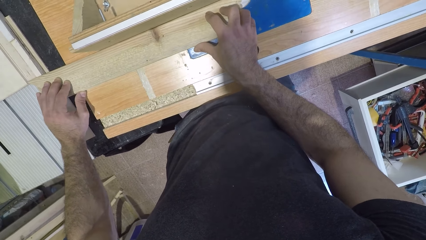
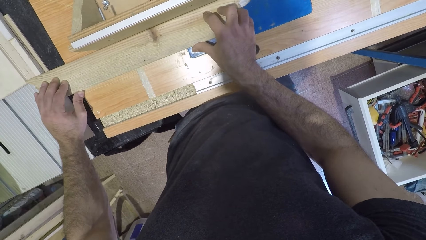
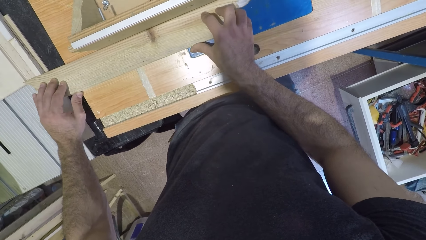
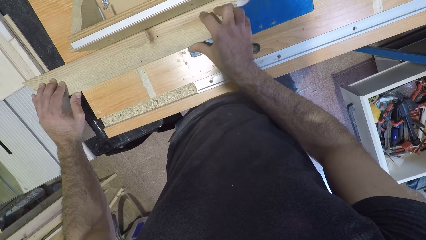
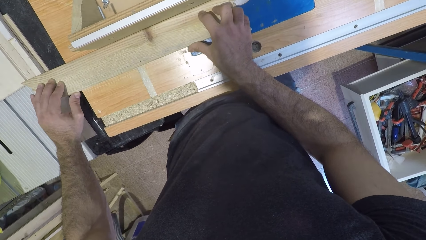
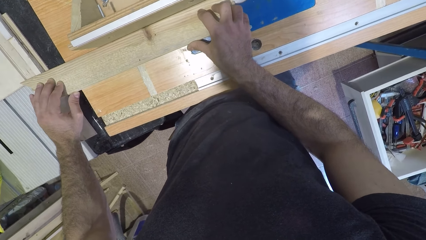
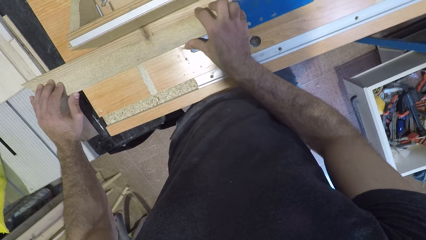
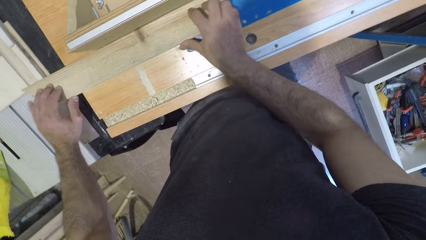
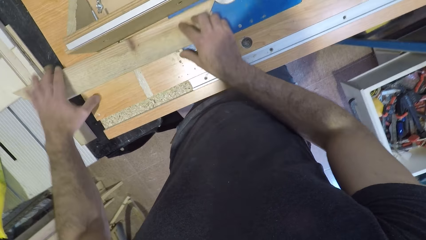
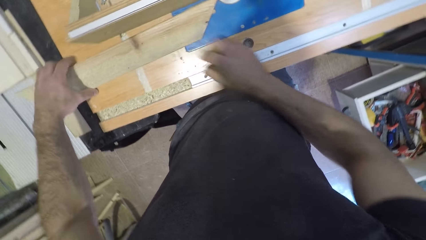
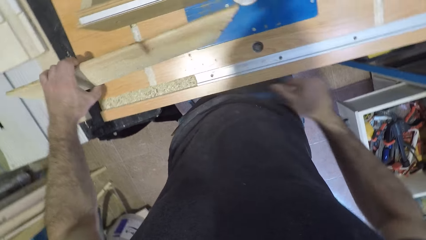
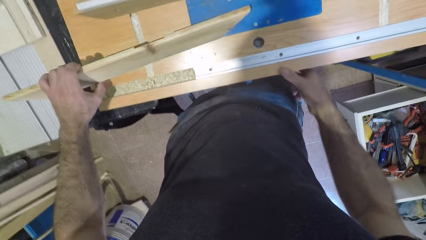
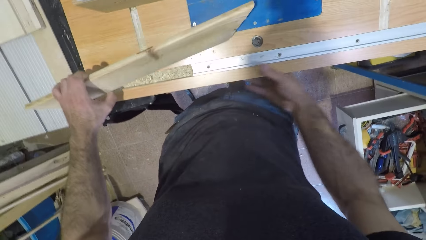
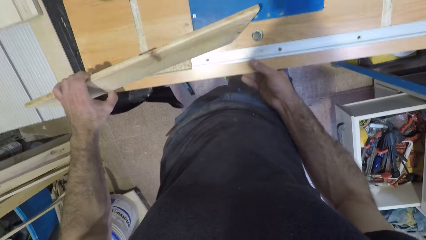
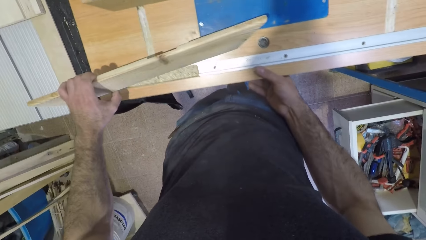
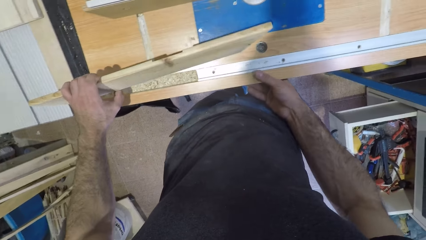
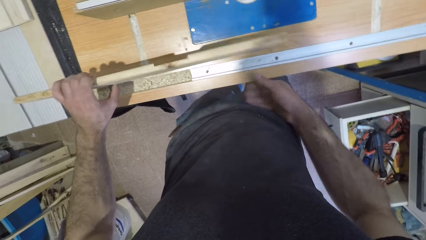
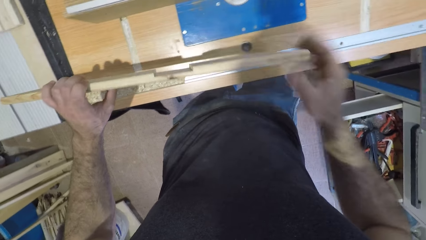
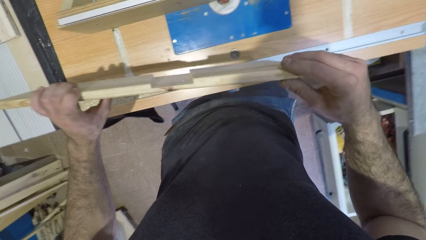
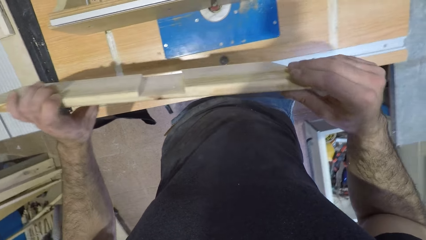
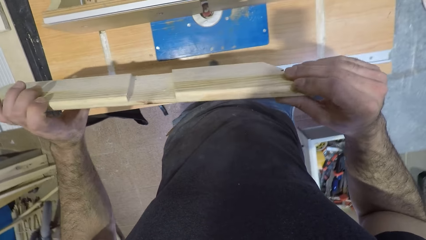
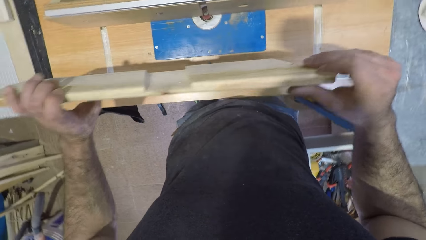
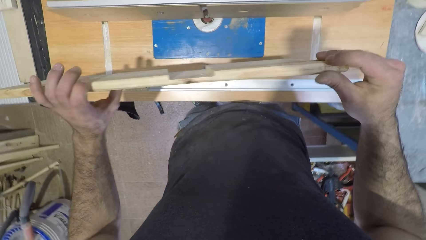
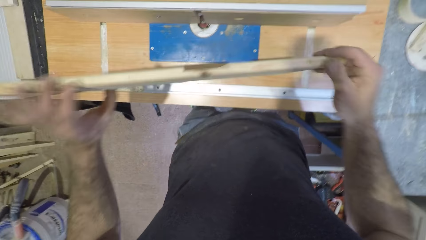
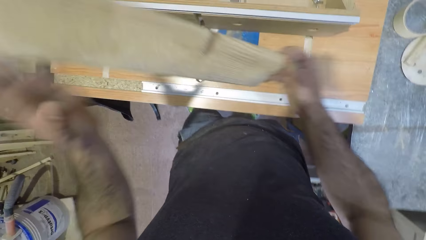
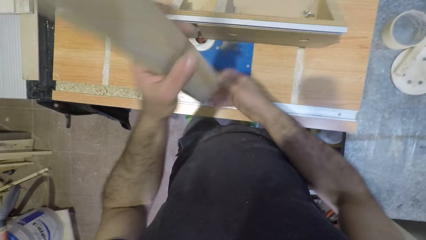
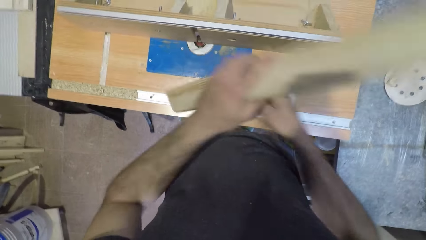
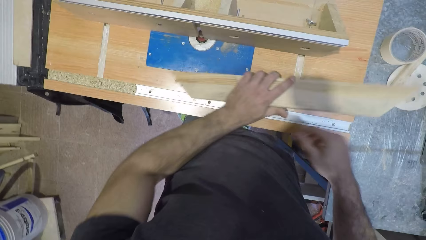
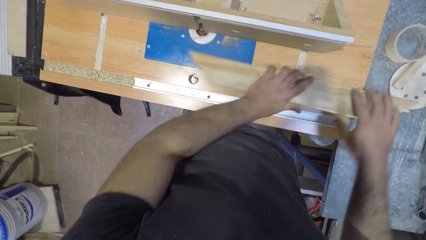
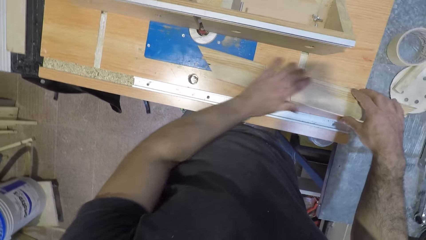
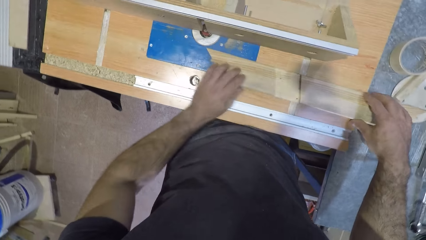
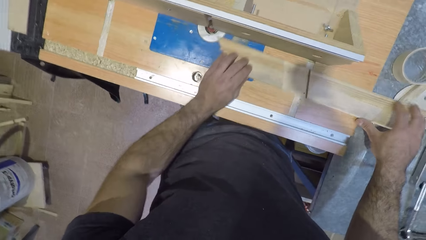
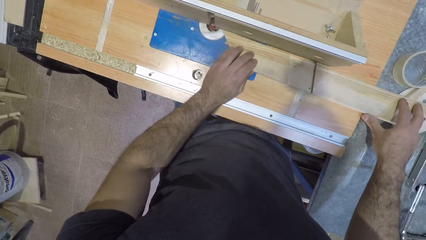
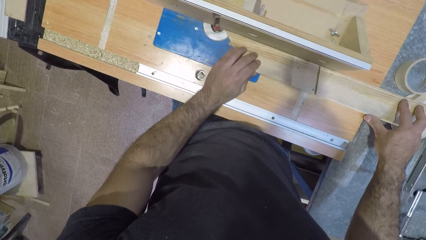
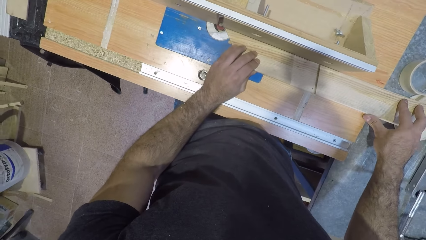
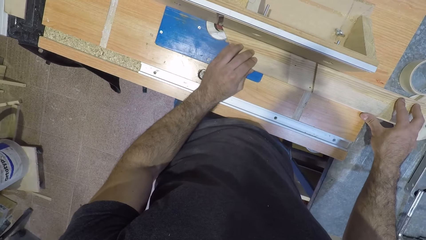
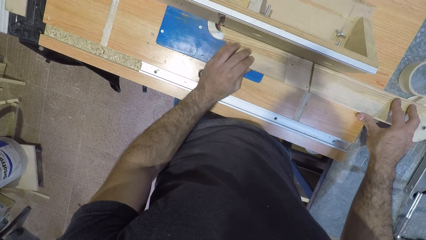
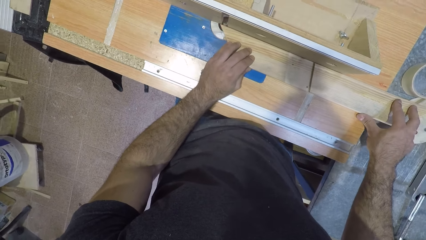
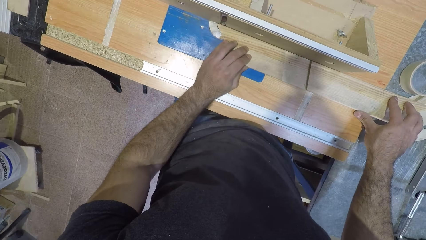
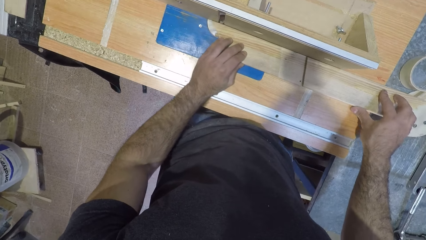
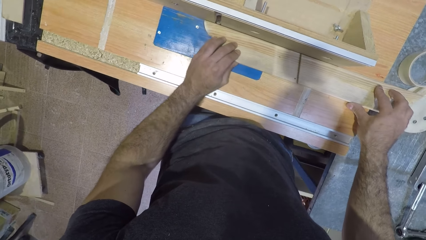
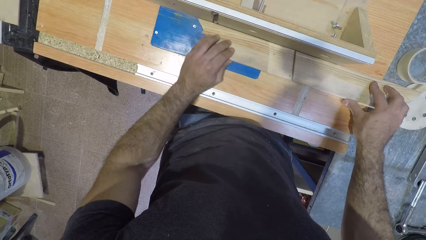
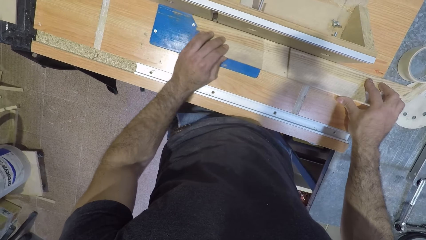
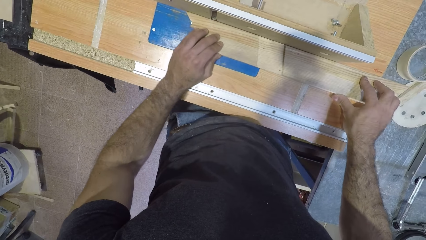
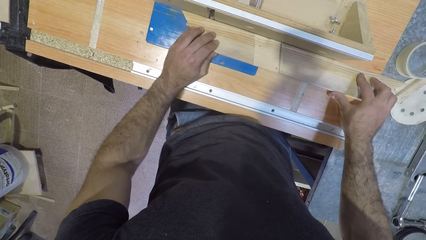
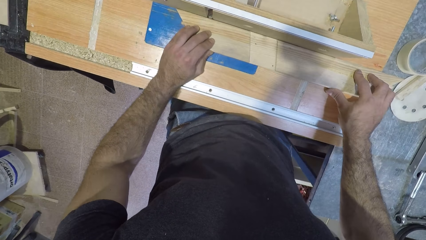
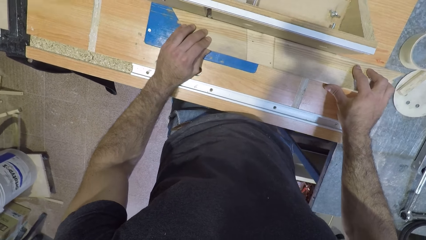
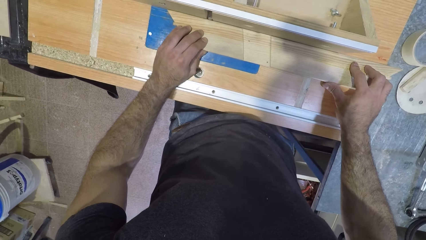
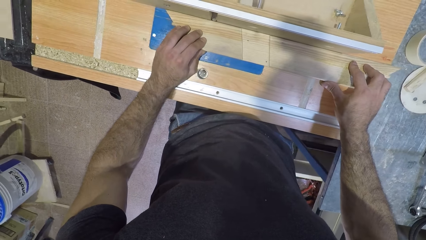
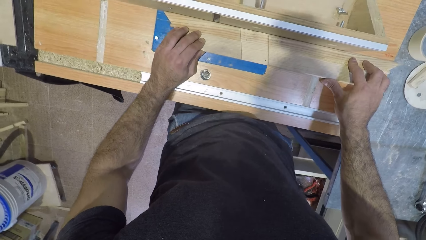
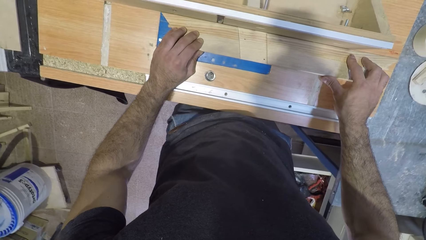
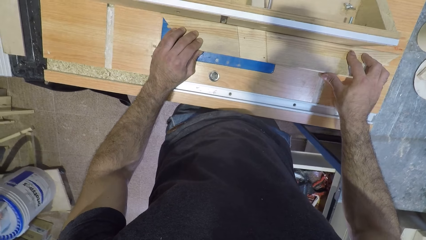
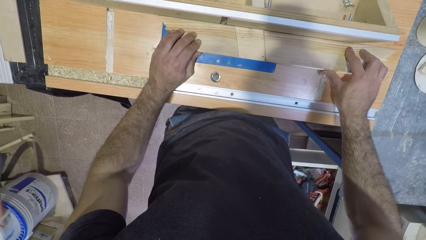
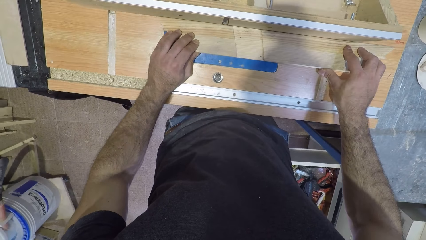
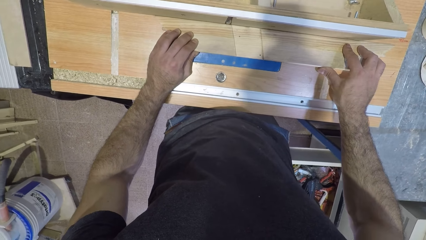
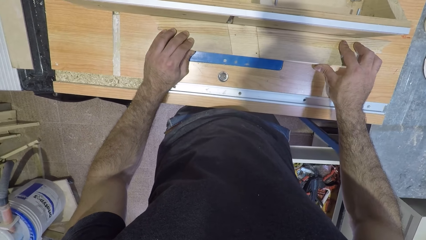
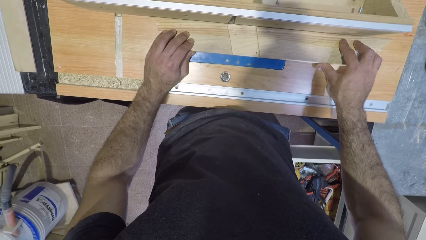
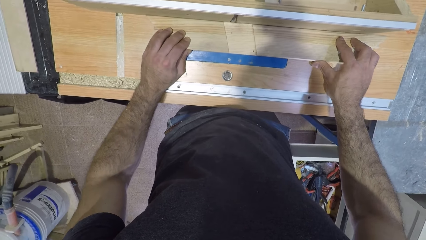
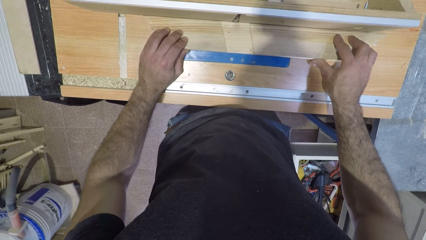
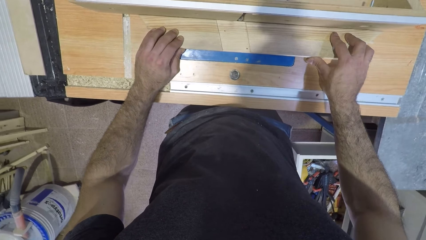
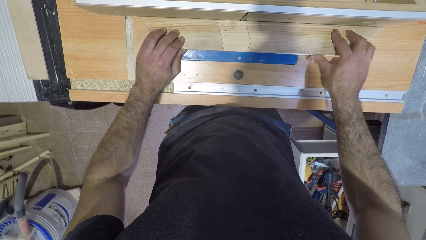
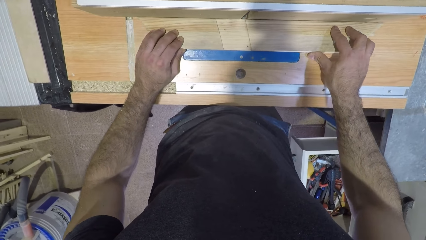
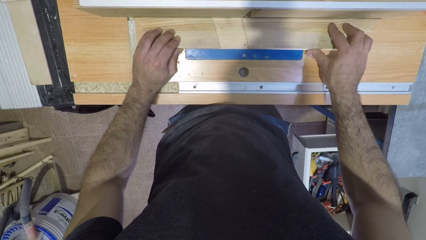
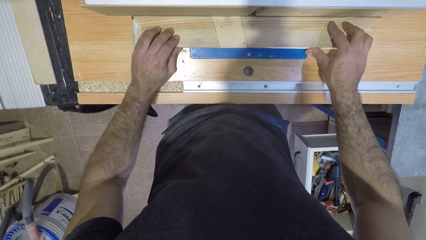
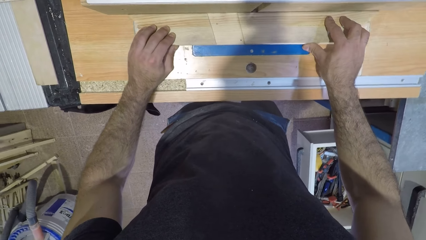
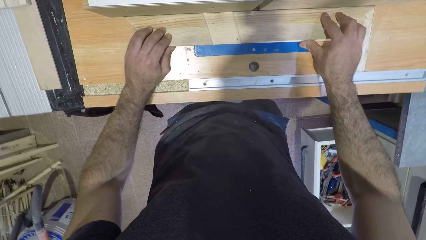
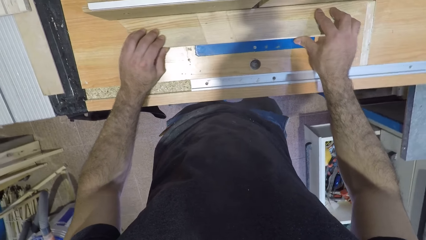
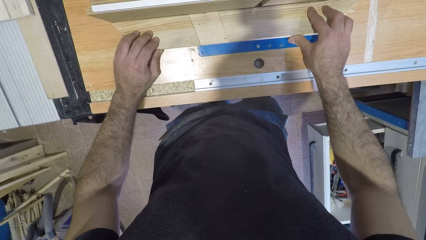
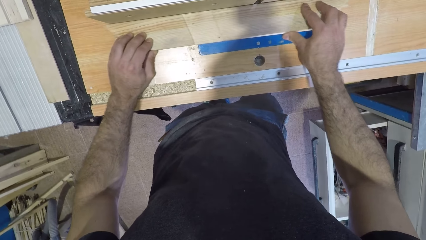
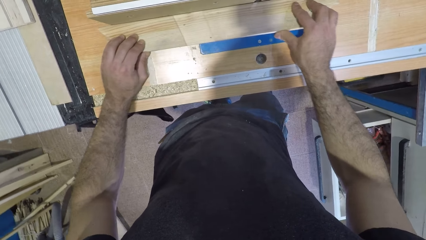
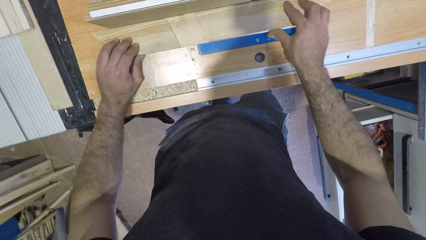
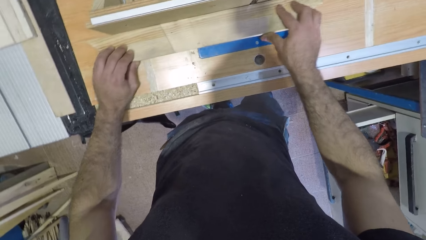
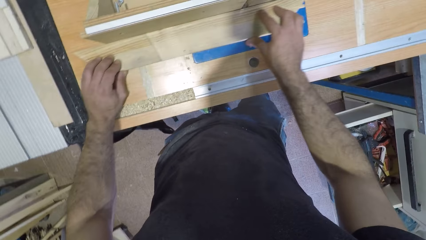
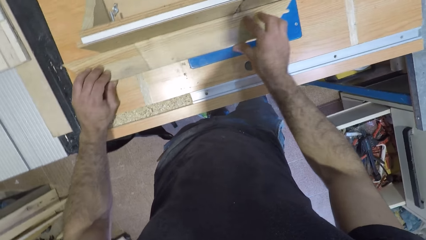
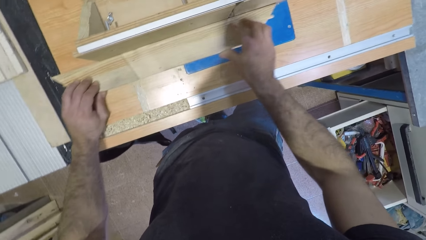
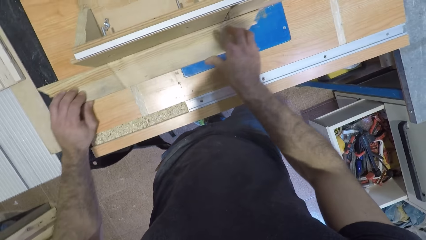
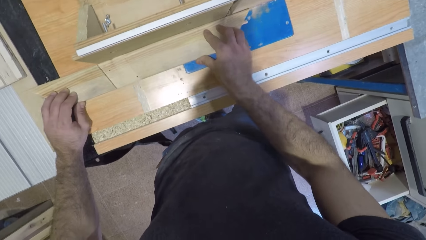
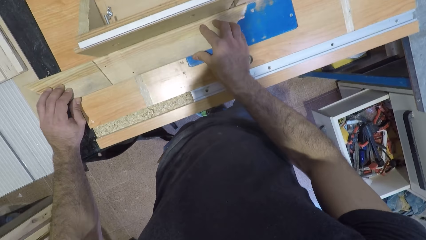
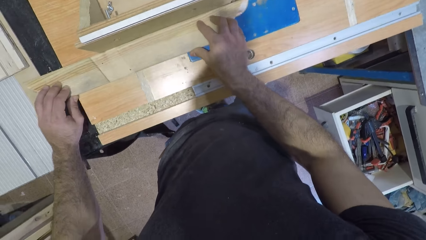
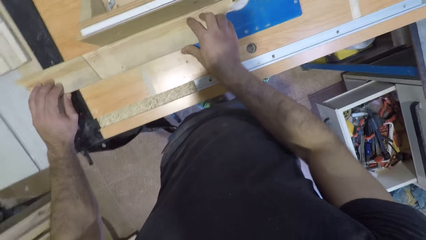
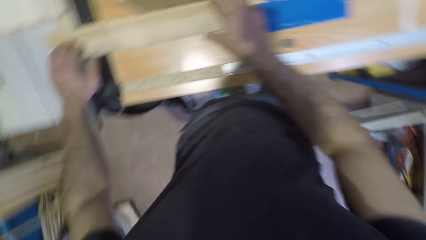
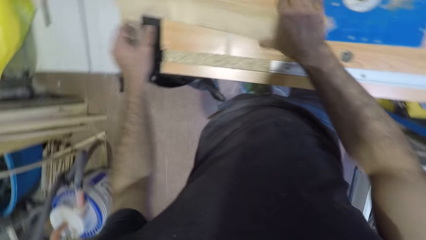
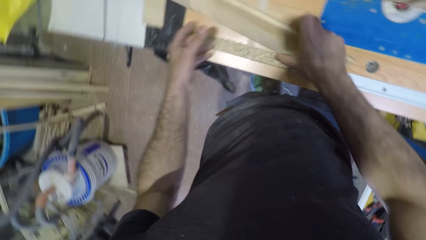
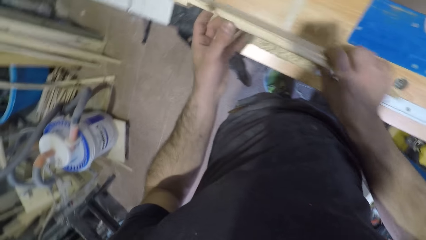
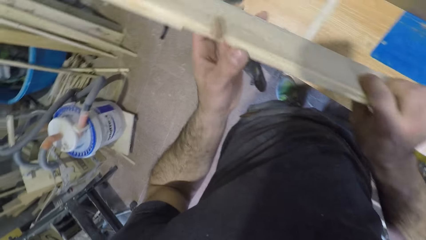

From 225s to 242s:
The camera wearer lifts the piece of wood on the table with the left hand and pulls the table with the right hand. They hold the wood with both hands, flip the piece of wood with both hands, and place the piece of wood on the table with both hands. They shape the wood with a wood shaper.
